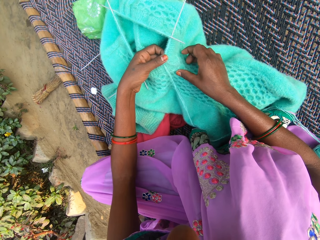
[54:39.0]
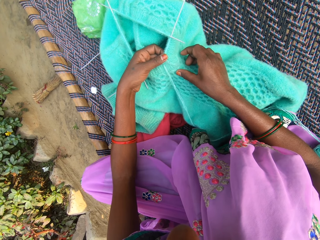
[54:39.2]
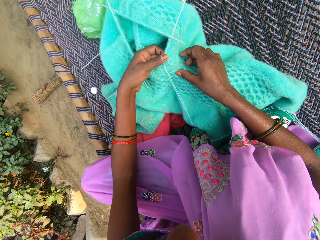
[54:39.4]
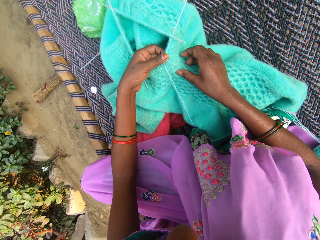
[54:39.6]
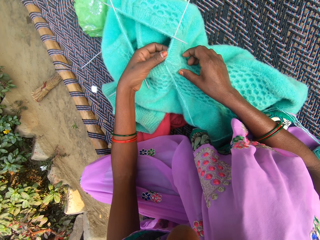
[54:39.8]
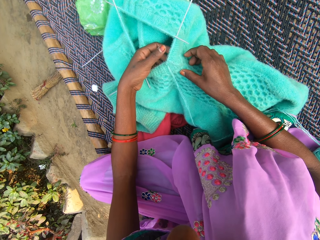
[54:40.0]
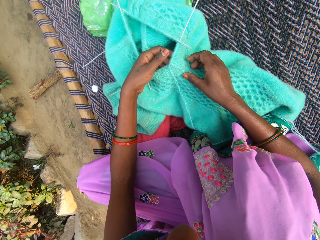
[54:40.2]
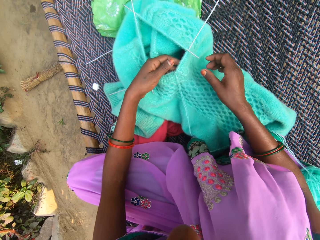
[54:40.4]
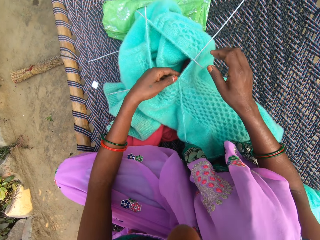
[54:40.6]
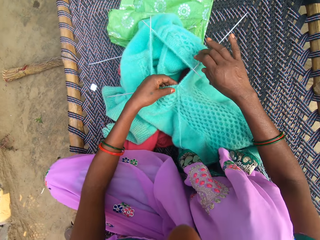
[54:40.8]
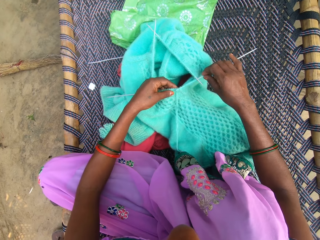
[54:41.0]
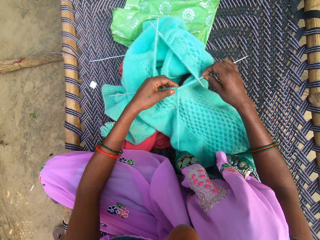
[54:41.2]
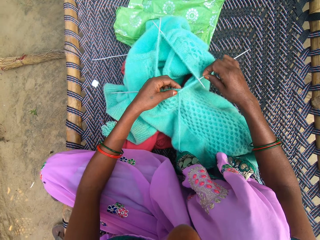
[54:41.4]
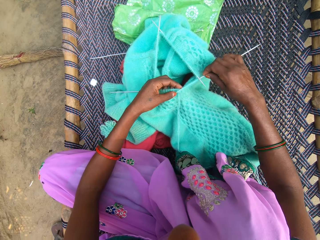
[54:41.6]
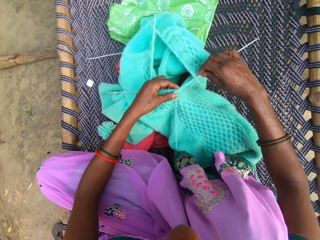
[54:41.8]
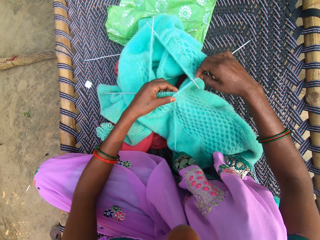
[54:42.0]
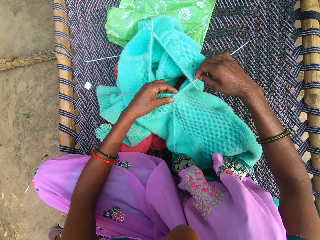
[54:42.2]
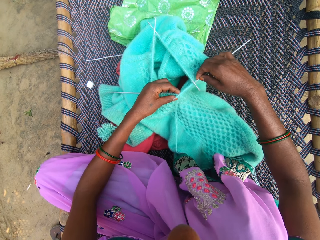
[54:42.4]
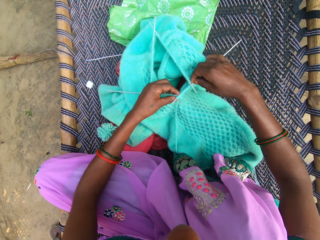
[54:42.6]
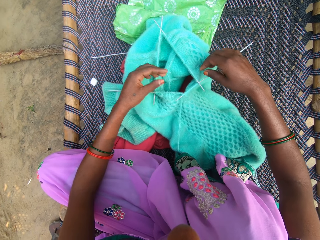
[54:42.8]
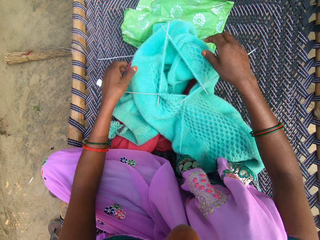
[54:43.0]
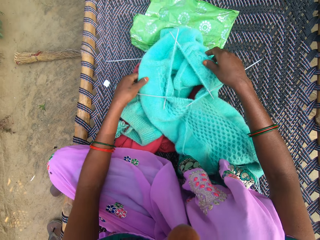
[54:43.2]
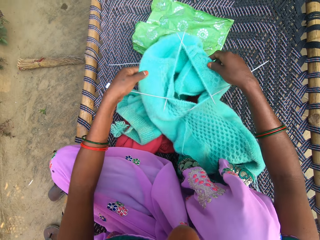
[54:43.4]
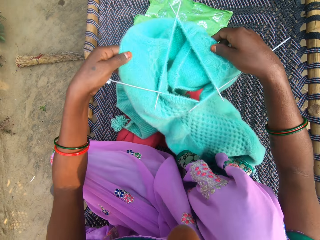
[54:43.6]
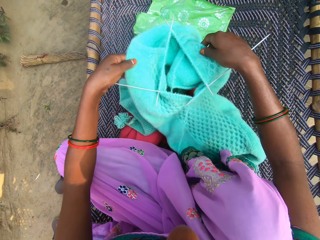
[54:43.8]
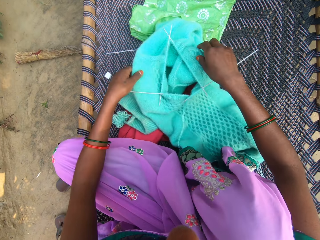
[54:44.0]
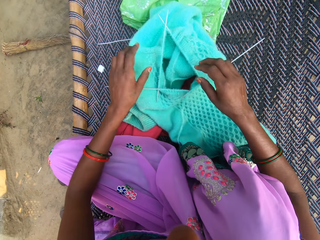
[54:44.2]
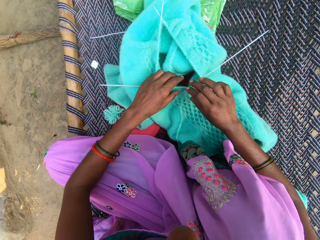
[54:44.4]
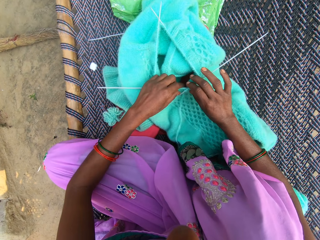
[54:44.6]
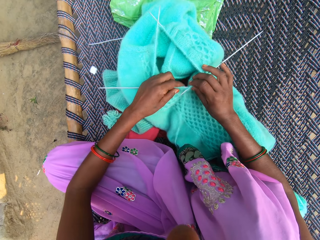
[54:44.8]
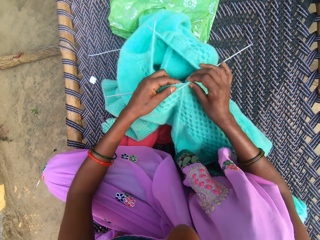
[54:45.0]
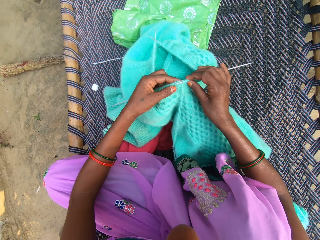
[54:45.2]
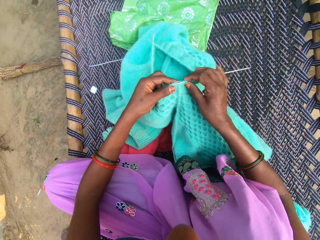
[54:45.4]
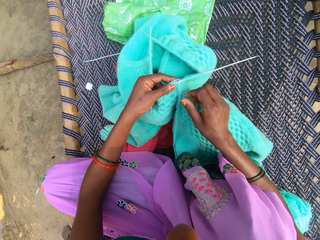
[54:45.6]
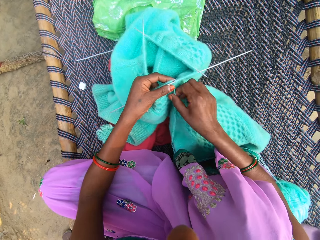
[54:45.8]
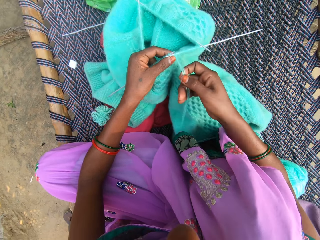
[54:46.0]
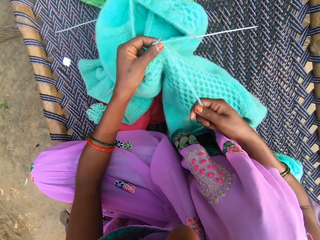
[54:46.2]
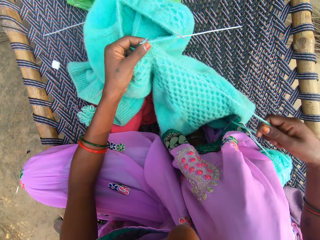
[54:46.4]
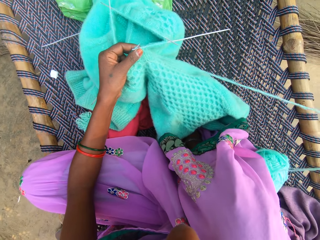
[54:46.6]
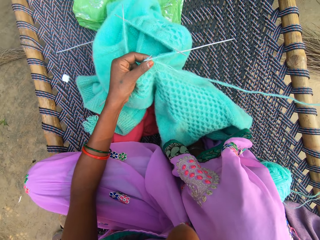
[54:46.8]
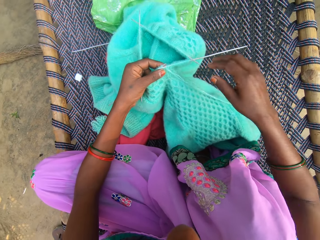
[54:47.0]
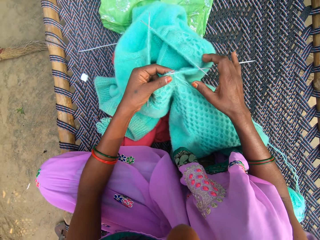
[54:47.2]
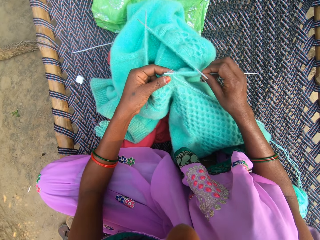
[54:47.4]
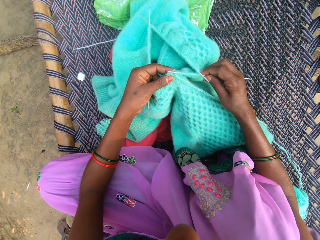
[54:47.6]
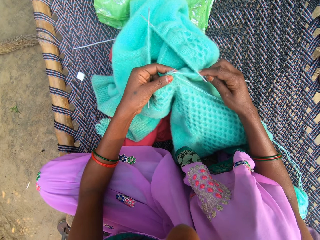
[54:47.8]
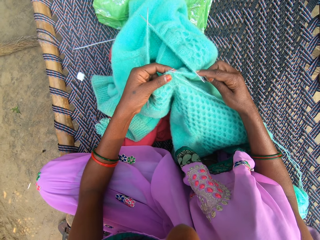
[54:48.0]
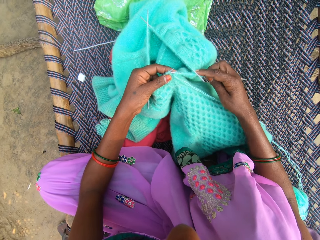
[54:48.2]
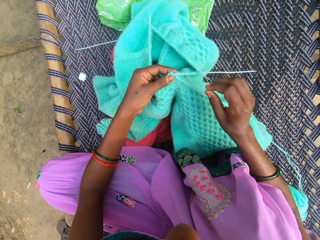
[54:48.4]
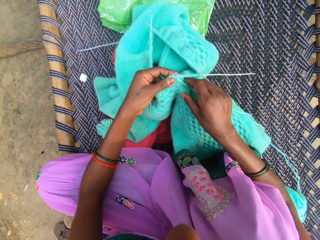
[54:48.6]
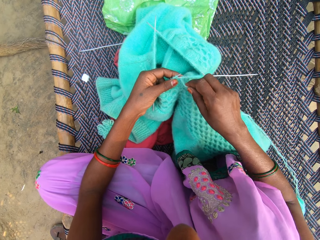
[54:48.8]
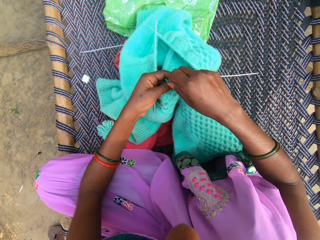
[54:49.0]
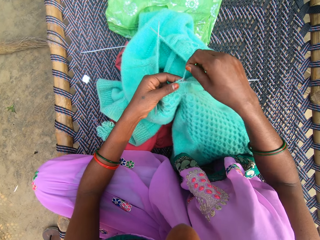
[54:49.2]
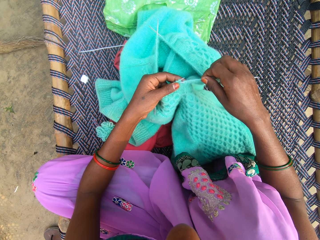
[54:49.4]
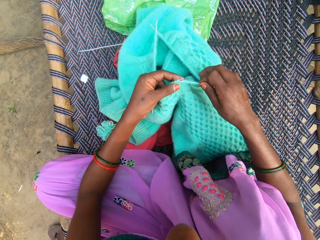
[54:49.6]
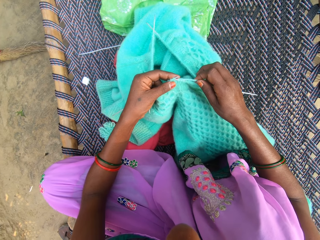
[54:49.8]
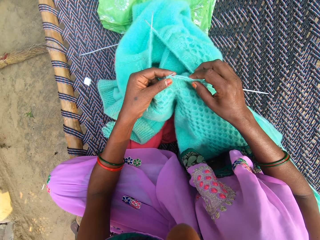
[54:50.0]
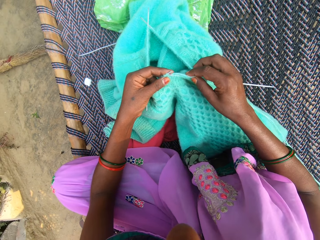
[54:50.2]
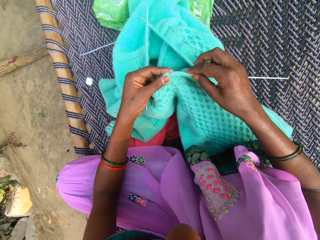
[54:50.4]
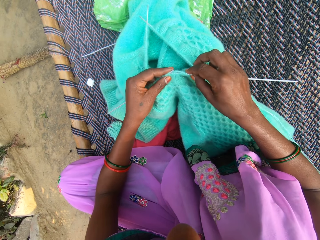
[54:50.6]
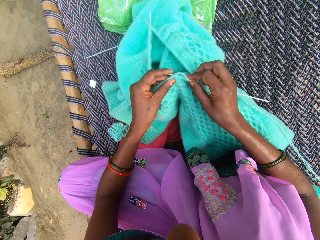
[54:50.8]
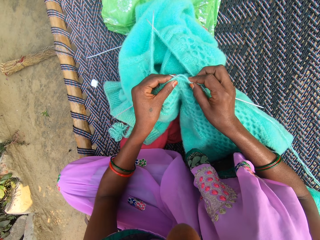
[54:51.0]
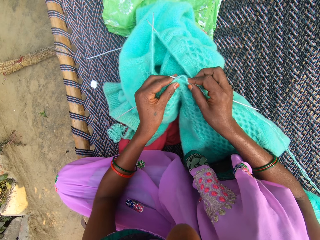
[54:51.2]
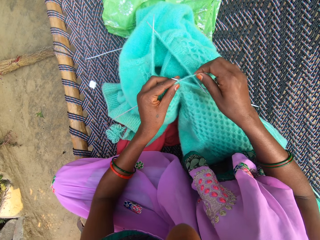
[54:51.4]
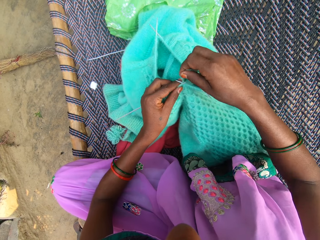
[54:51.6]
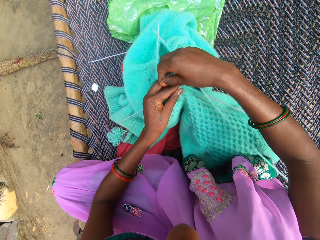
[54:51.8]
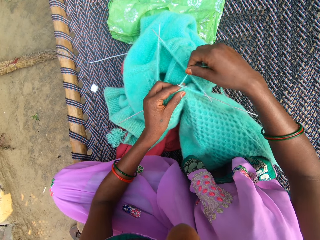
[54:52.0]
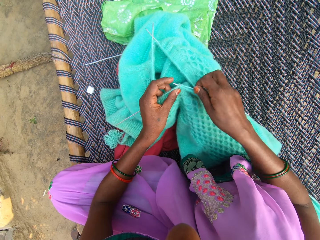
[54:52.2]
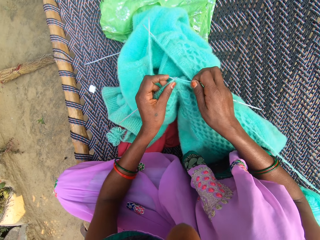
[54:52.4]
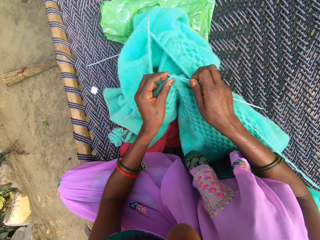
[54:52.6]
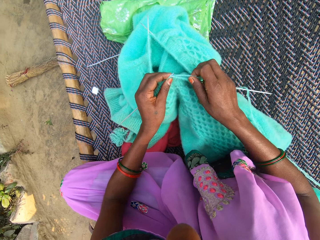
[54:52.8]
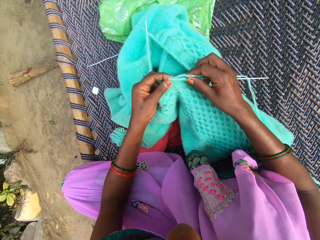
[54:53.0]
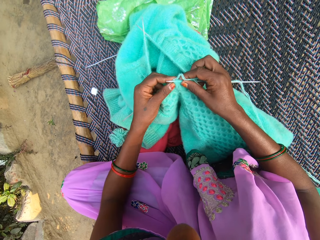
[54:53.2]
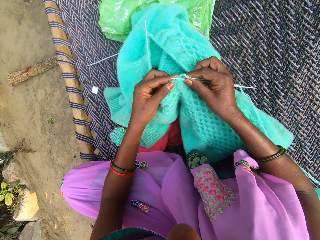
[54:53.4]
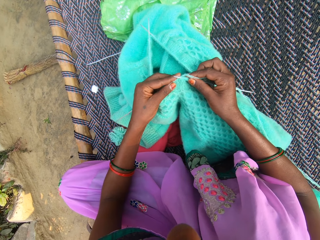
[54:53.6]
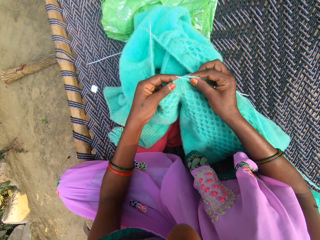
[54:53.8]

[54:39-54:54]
The camera wearer holds the knitting needle. They lift the cloth and pull the thread. They hold the knitting needle, fold the thread on the needle and knit the cloth.

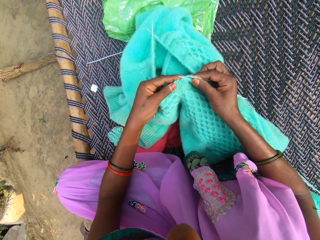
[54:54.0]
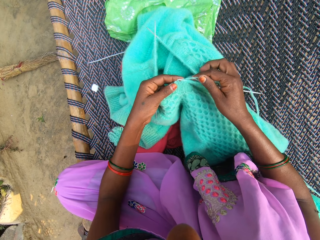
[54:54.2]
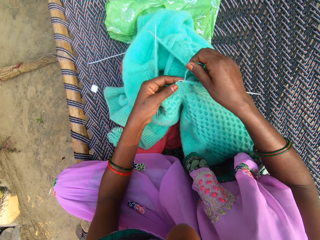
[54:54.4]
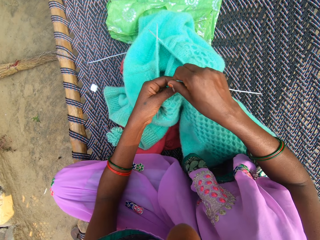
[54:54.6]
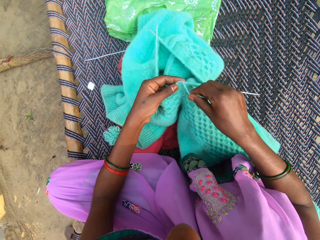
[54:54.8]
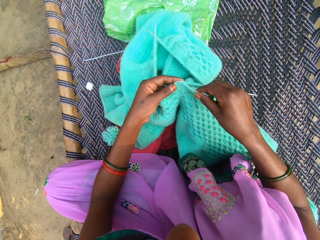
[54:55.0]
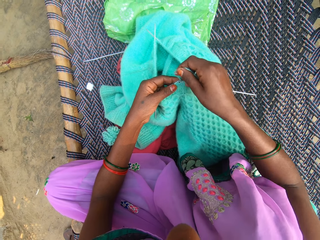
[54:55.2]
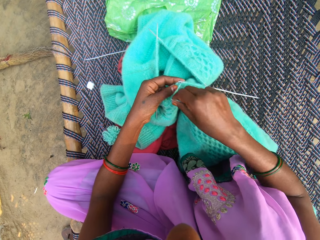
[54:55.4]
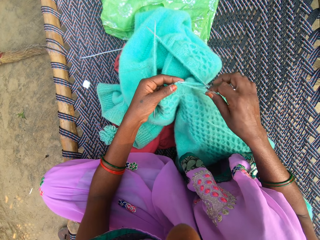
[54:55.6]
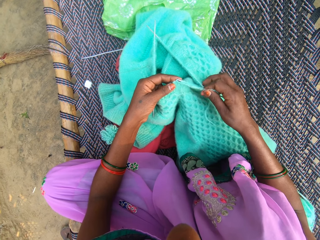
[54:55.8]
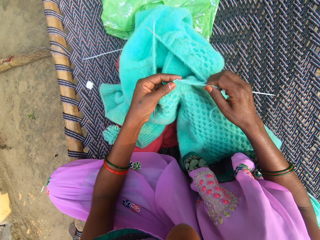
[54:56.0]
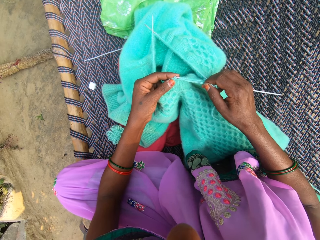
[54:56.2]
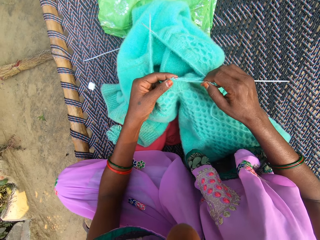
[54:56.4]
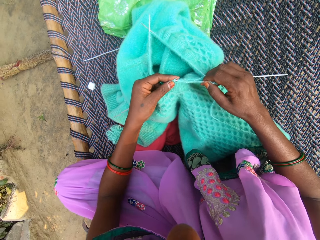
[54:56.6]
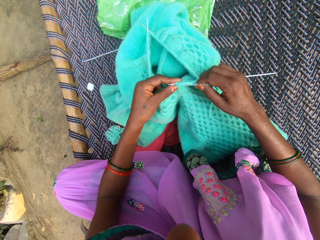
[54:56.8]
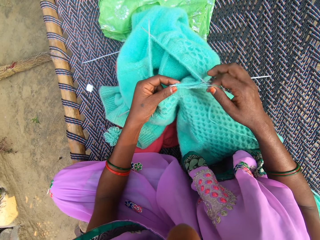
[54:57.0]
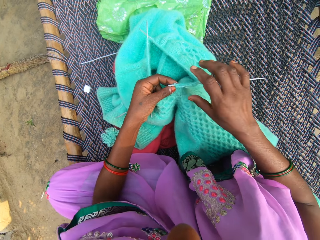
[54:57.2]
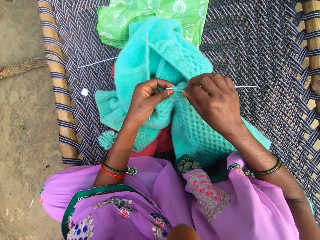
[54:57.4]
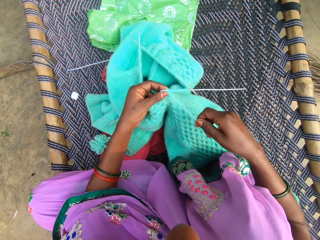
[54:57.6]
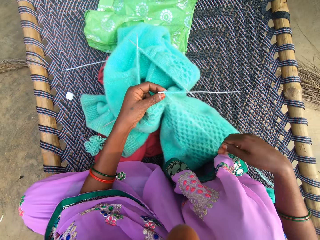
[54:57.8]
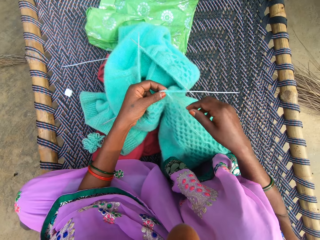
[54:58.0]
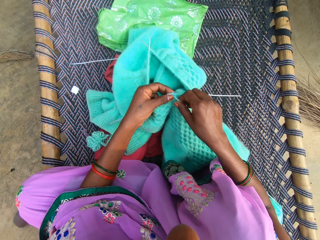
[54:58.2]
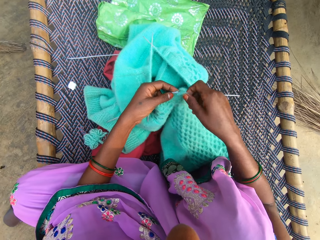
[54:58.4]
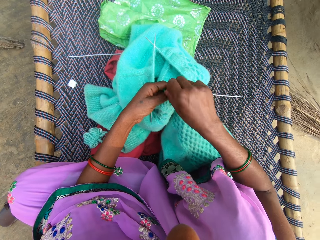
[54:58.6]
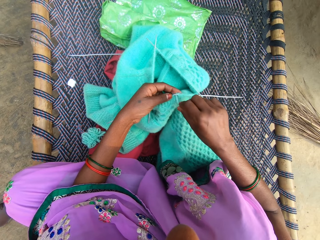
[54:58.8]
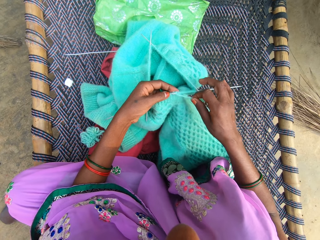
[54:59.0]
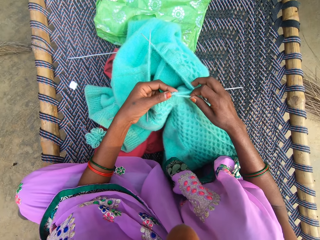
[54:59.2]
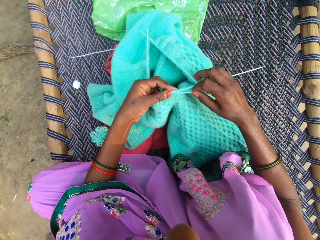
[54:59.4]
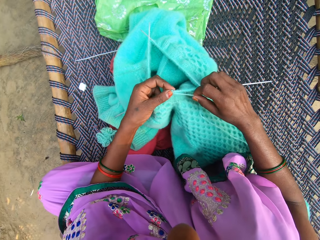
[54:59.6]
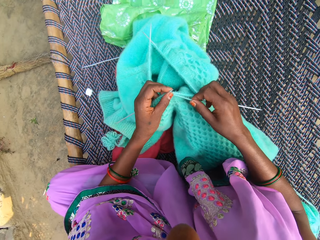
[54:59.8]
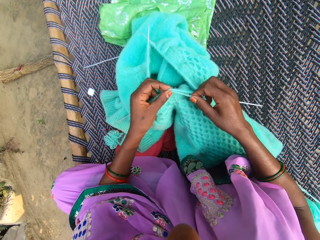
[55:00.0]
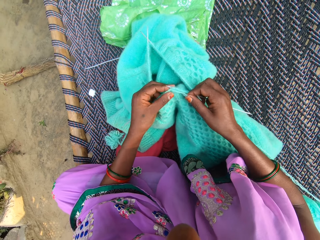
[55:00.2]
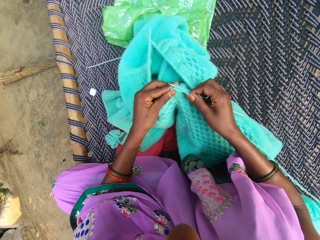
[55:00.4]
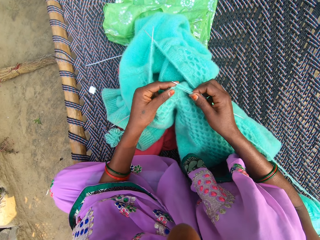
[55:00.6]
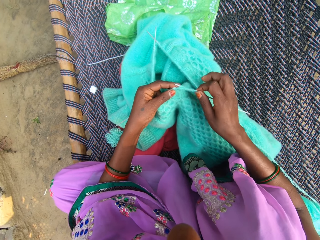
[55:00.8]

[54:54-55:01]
The camera wearer pulls the thread.
